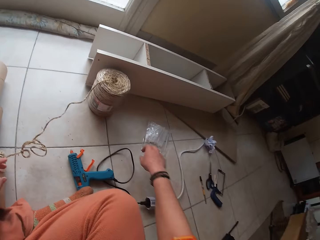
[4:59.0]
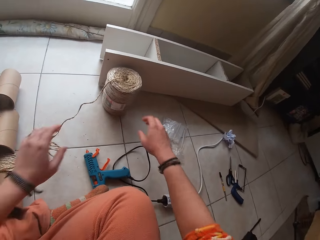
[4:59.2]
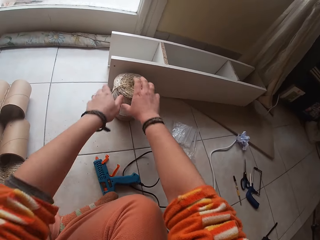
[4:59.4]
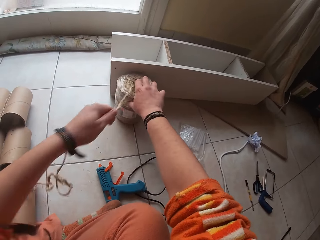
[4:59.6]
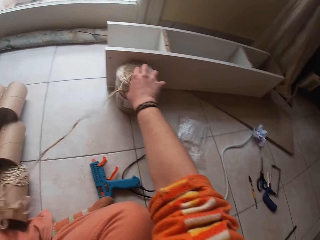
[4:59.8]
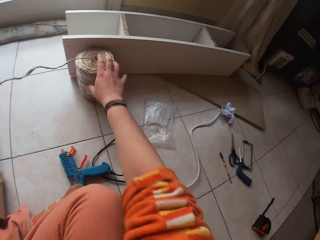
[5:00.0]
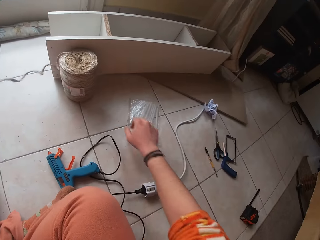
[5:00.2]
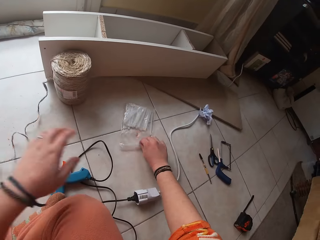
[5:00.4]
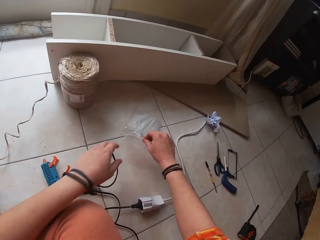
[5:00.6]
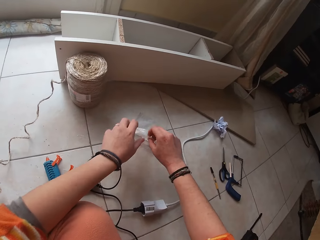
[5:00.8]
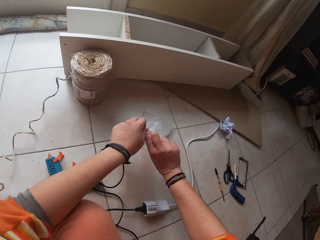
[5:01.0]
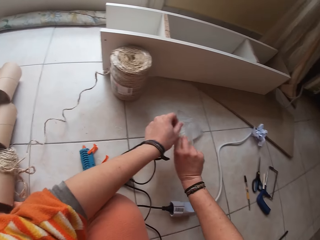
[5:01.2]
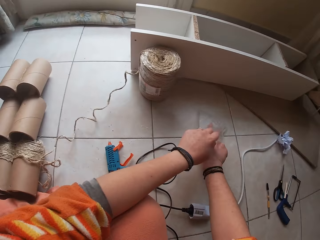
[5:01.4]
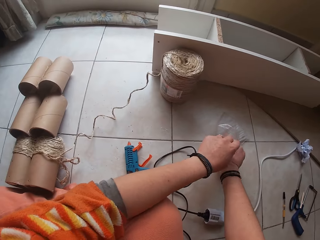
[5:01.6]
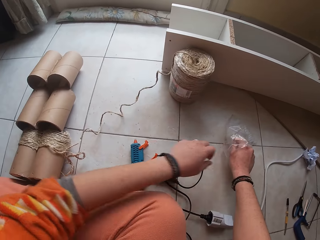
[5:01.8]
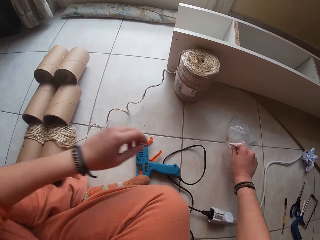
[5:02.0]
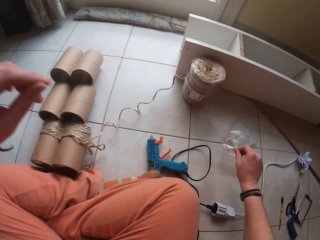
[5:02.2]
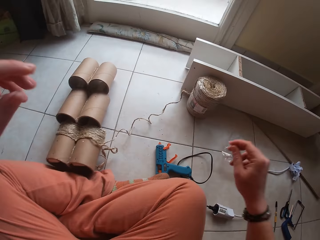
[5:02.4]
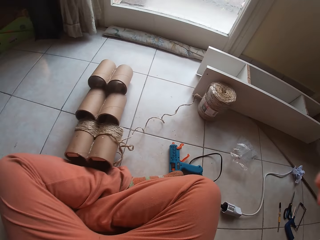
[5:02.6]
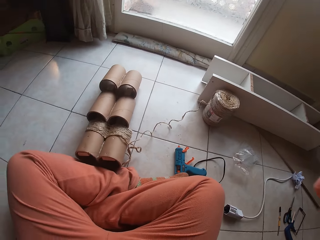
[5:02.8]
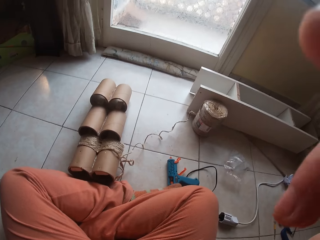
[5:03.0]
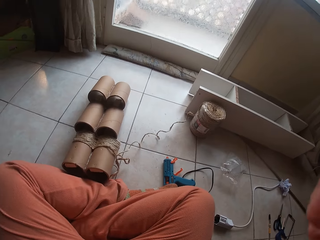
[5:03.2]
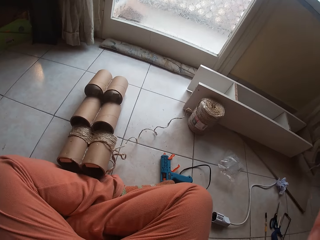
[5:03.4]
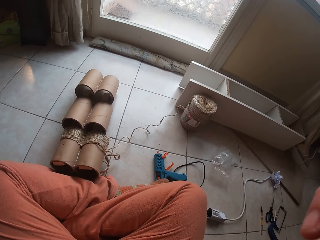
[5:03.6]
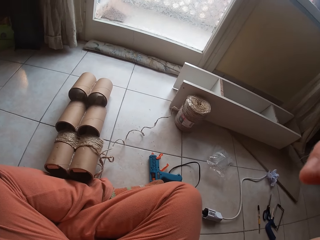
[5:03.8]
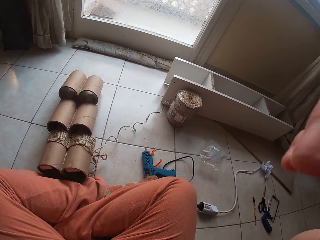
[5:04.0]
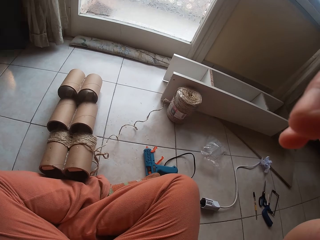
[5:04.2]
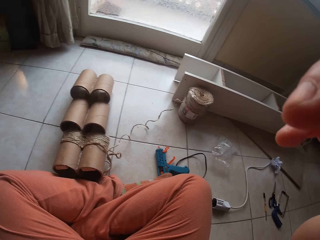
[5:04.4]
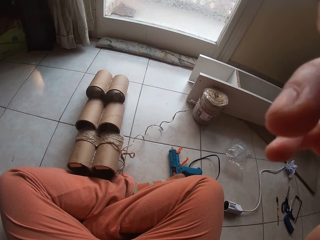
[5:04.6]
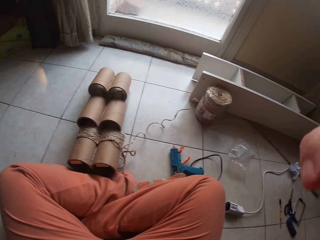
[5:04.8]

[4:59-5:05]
The camera wearer looks around. She unwinds some fiber rope from a coil of fiber rope on the floor with her left hand. She holds the coil of fiber rope on the floor with her right hand. She pulls the twine rope. She opens a seal bag or plastic paper on the floor with both hands. She puts her right hand into the seal bag on the floor. She removes something on the plastic paper. She lifts both hands towards her face. She holds the camera. She looks around. She holds the camera.
